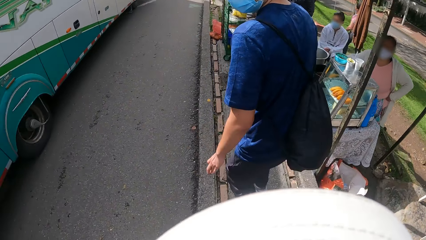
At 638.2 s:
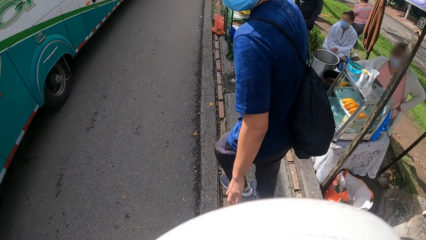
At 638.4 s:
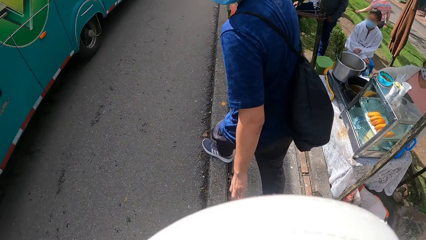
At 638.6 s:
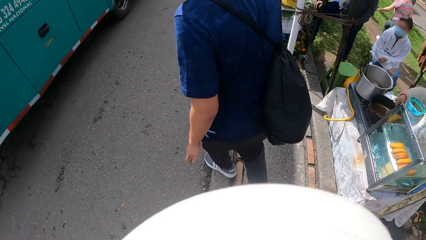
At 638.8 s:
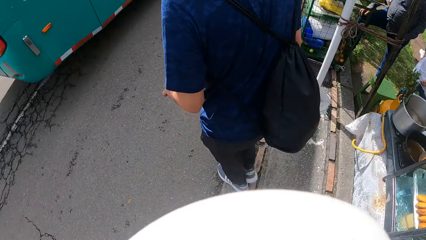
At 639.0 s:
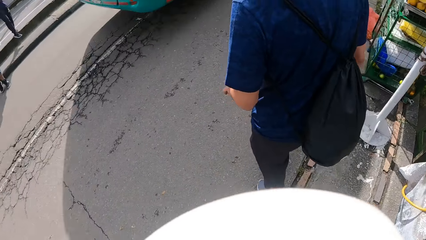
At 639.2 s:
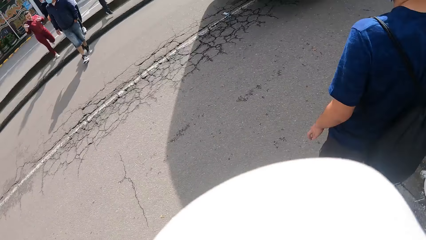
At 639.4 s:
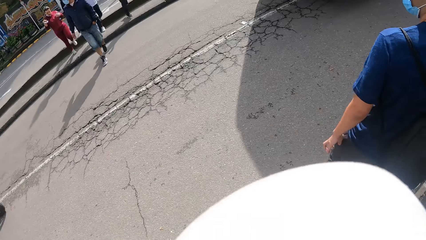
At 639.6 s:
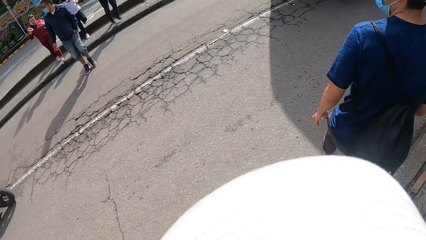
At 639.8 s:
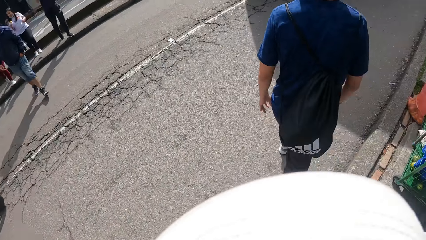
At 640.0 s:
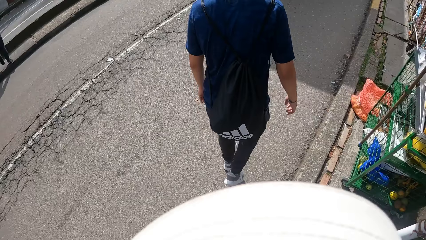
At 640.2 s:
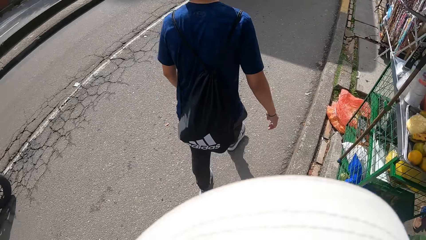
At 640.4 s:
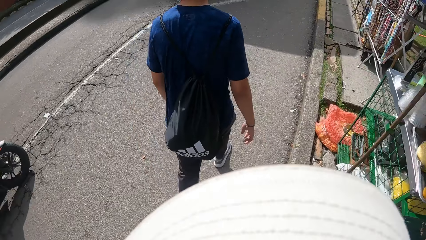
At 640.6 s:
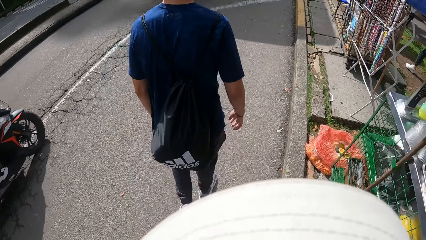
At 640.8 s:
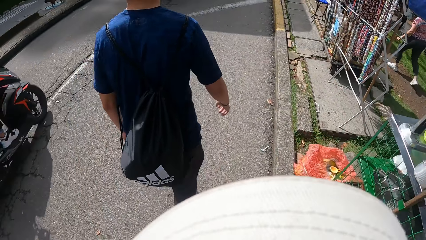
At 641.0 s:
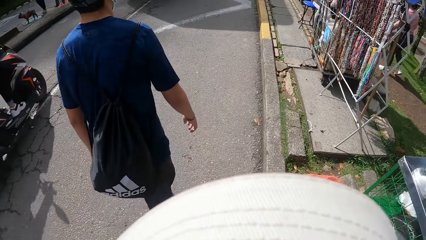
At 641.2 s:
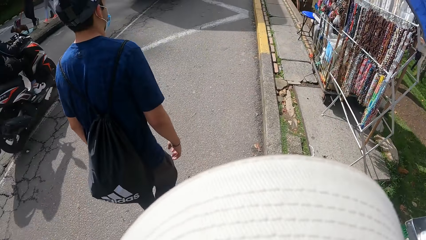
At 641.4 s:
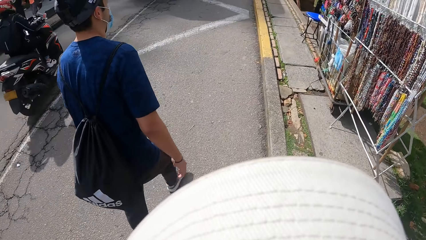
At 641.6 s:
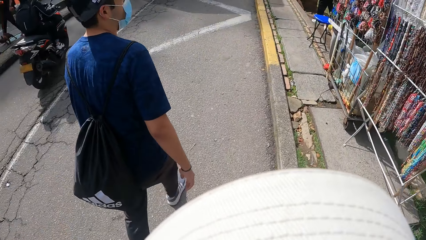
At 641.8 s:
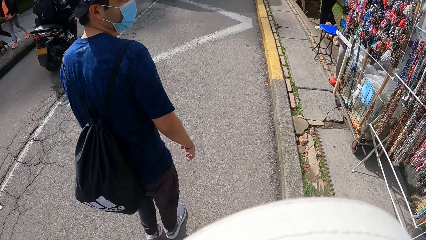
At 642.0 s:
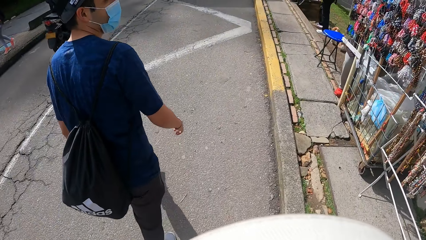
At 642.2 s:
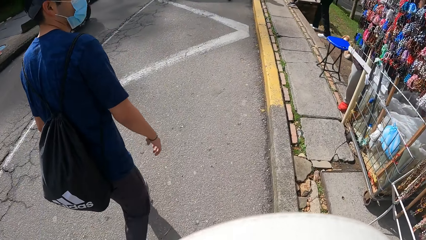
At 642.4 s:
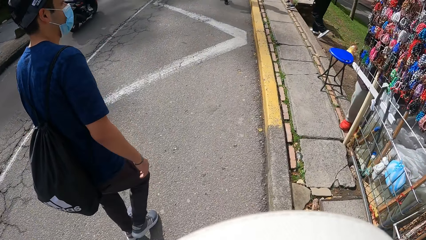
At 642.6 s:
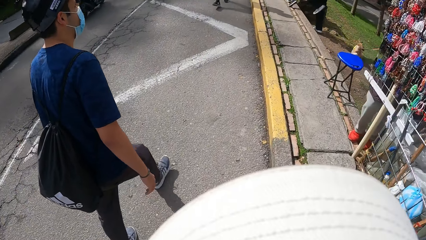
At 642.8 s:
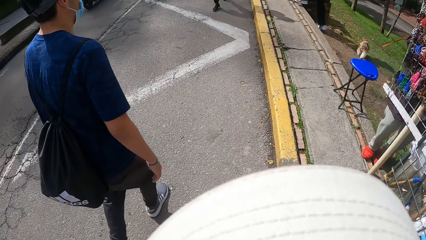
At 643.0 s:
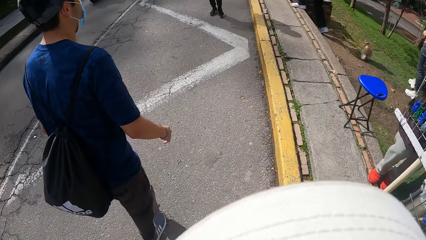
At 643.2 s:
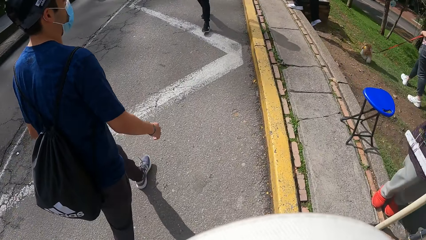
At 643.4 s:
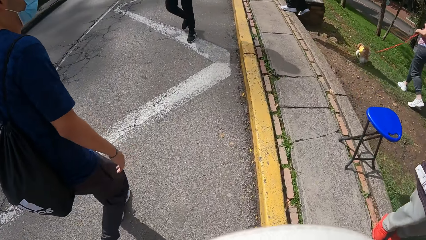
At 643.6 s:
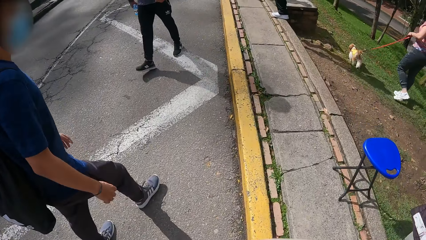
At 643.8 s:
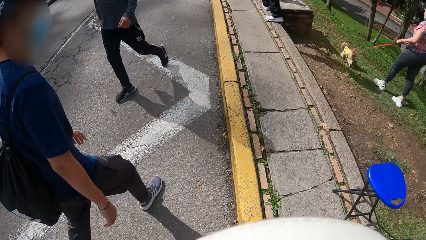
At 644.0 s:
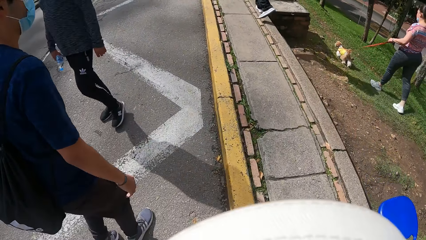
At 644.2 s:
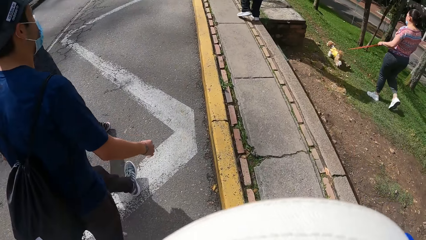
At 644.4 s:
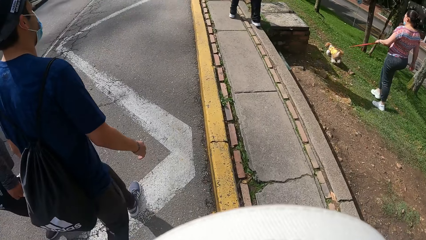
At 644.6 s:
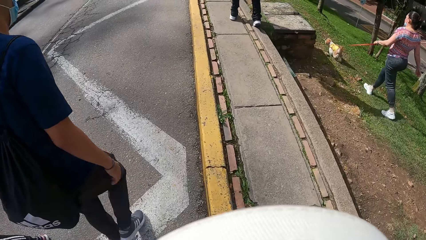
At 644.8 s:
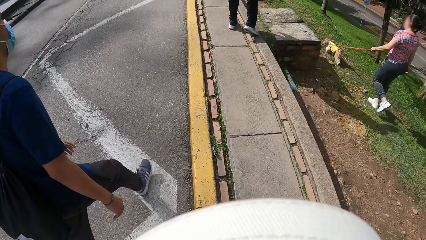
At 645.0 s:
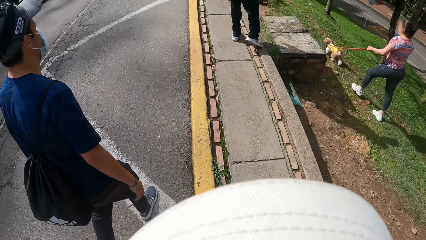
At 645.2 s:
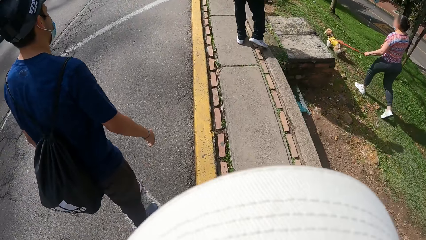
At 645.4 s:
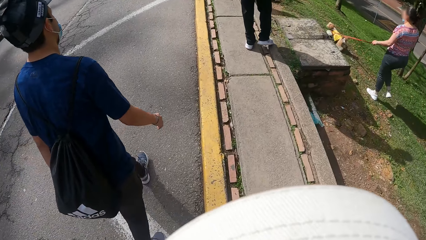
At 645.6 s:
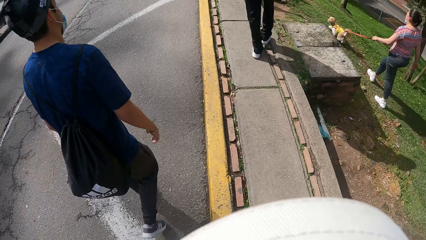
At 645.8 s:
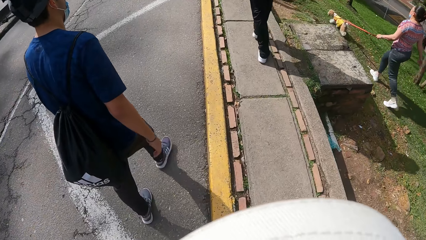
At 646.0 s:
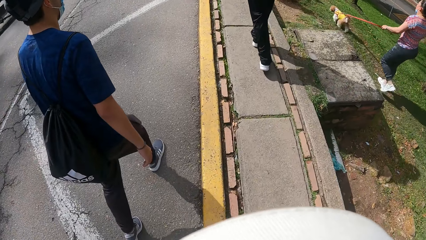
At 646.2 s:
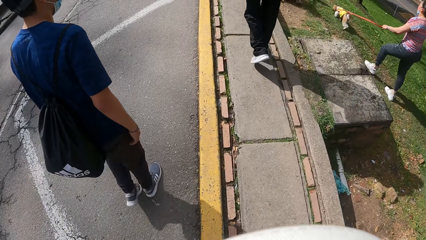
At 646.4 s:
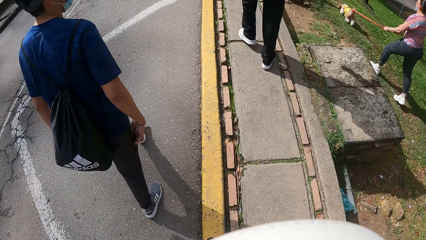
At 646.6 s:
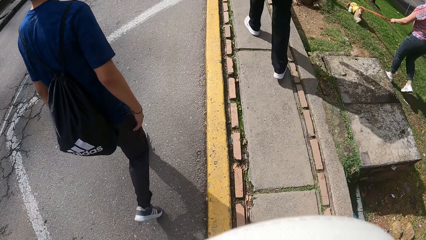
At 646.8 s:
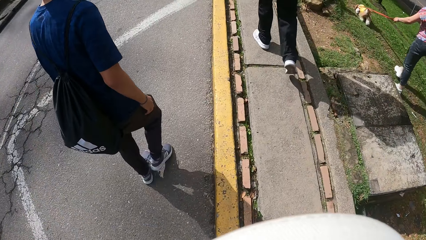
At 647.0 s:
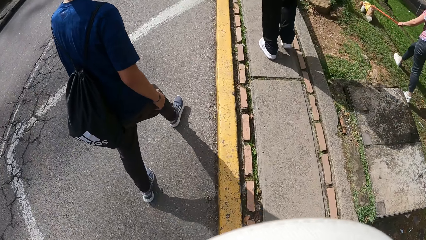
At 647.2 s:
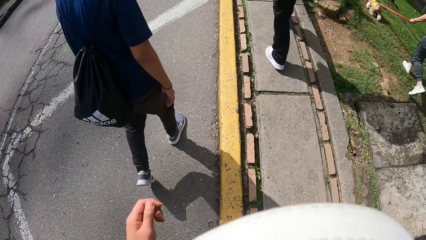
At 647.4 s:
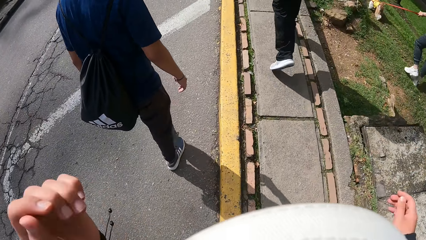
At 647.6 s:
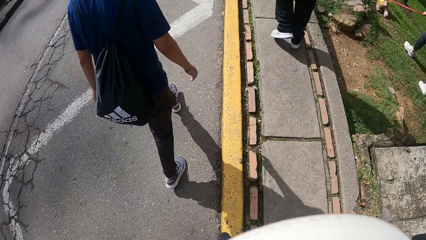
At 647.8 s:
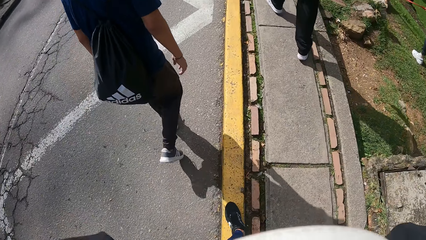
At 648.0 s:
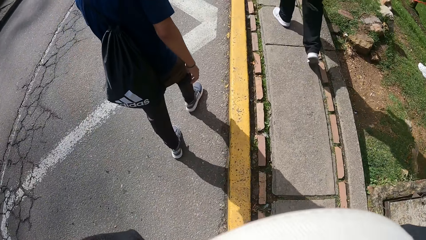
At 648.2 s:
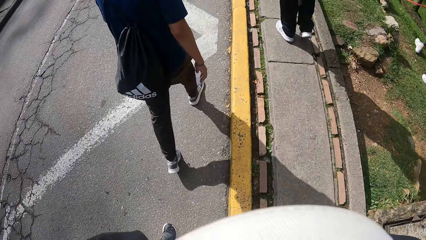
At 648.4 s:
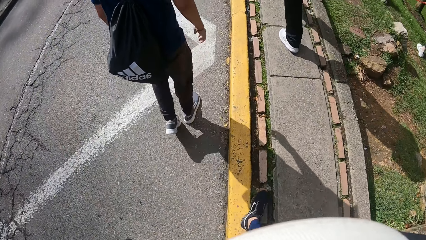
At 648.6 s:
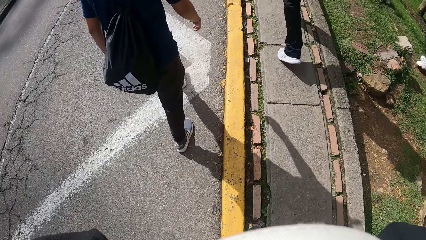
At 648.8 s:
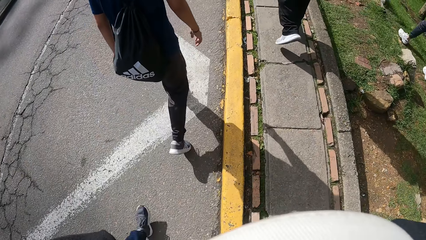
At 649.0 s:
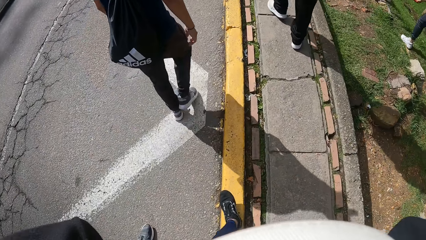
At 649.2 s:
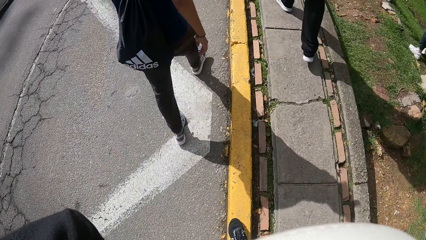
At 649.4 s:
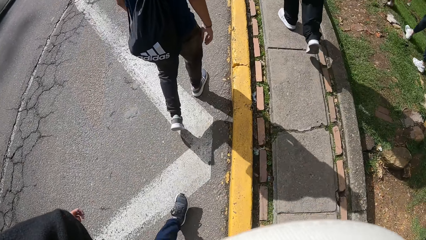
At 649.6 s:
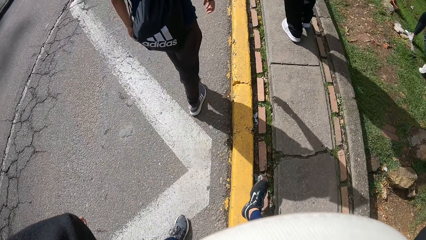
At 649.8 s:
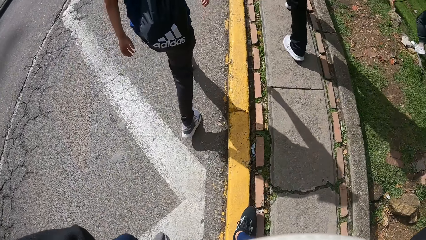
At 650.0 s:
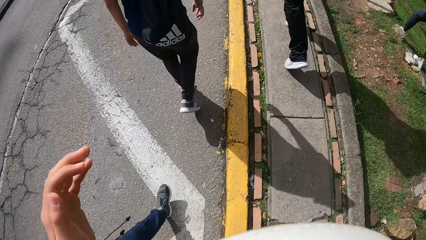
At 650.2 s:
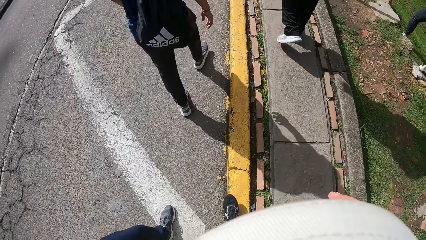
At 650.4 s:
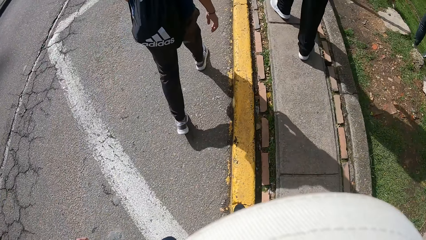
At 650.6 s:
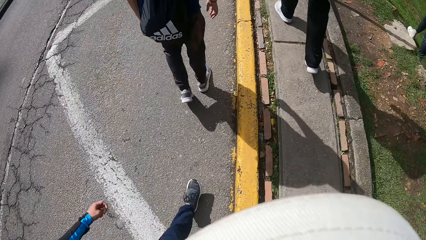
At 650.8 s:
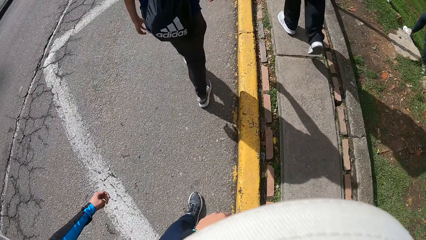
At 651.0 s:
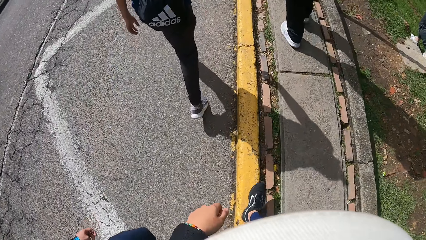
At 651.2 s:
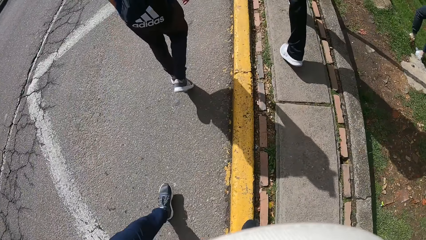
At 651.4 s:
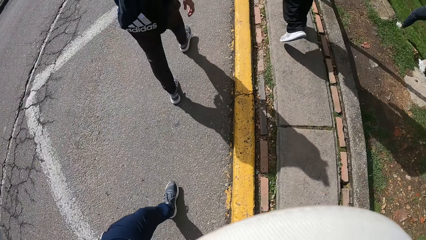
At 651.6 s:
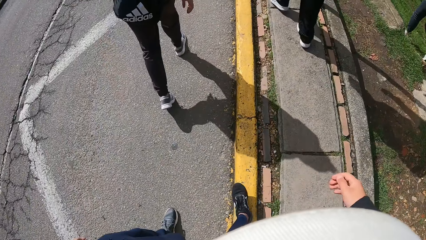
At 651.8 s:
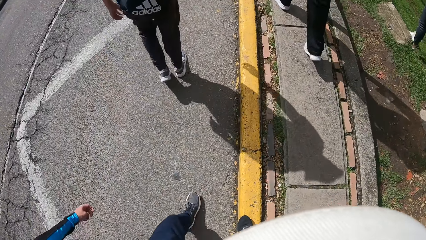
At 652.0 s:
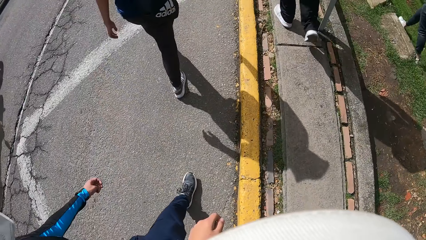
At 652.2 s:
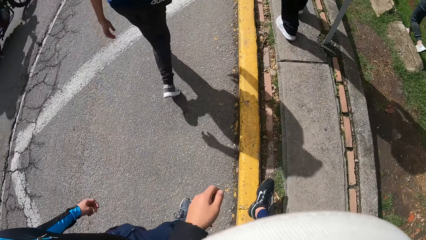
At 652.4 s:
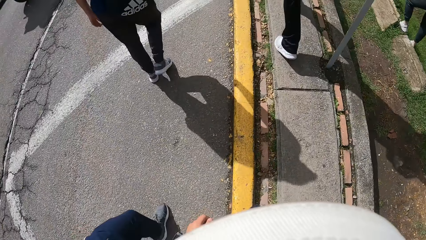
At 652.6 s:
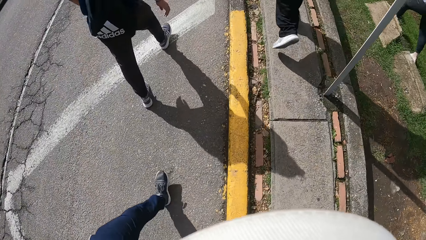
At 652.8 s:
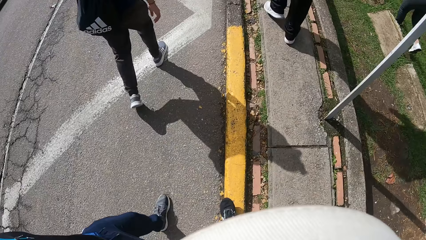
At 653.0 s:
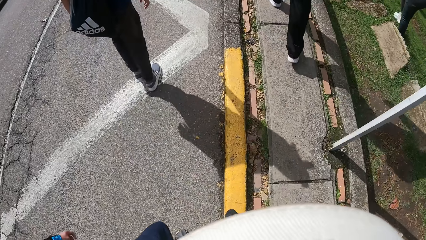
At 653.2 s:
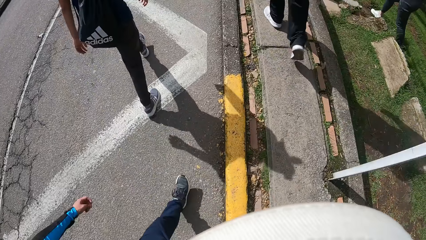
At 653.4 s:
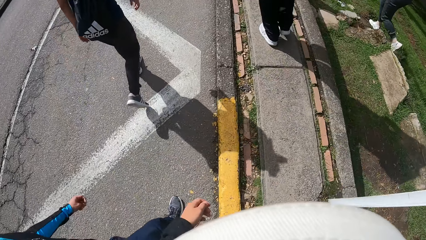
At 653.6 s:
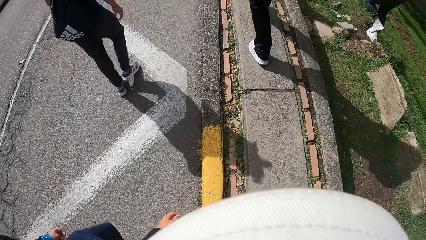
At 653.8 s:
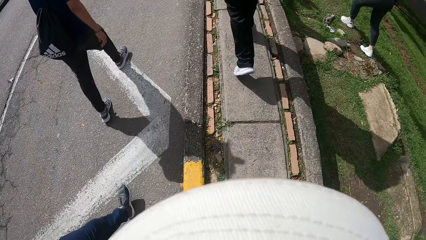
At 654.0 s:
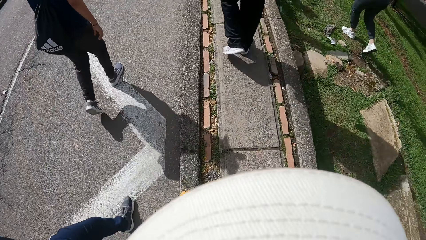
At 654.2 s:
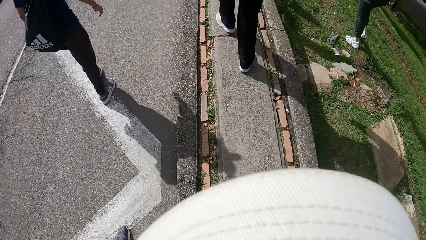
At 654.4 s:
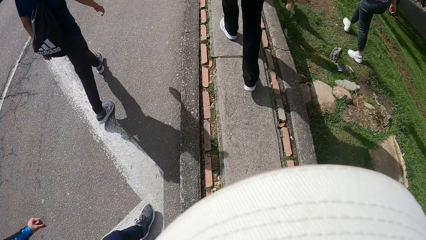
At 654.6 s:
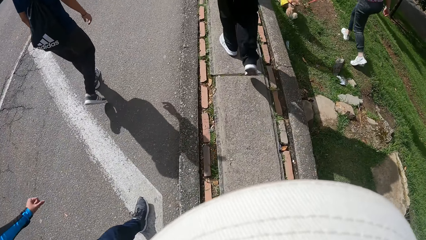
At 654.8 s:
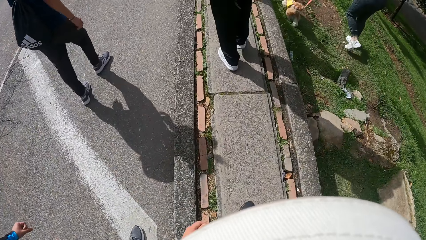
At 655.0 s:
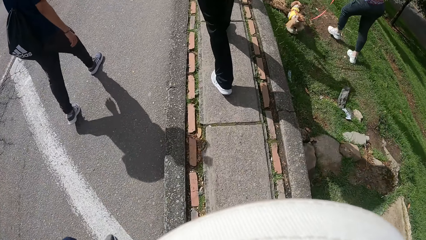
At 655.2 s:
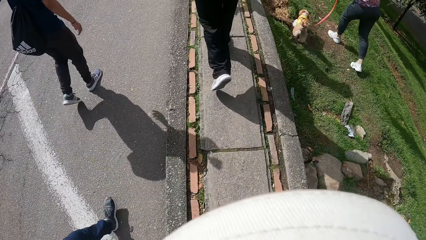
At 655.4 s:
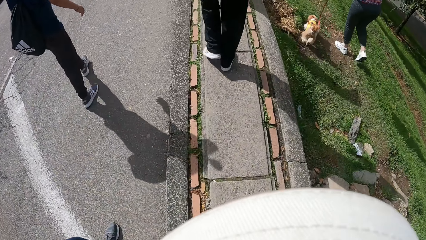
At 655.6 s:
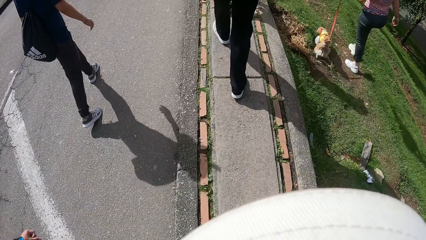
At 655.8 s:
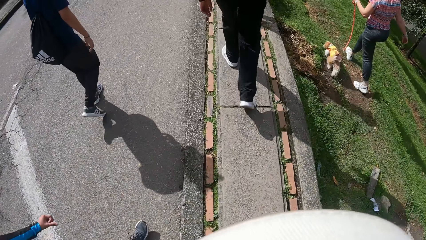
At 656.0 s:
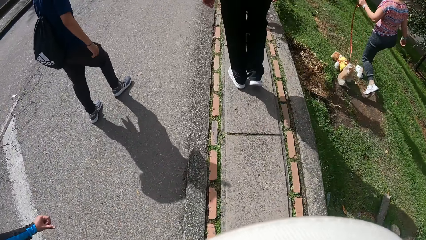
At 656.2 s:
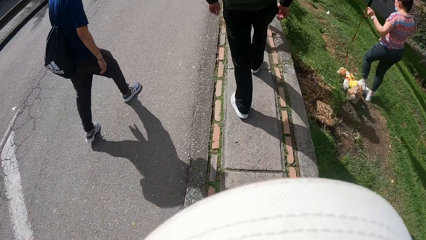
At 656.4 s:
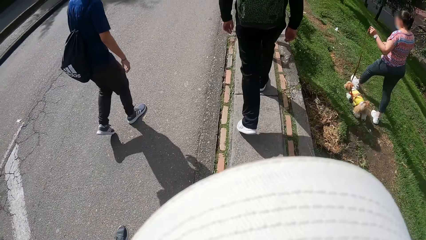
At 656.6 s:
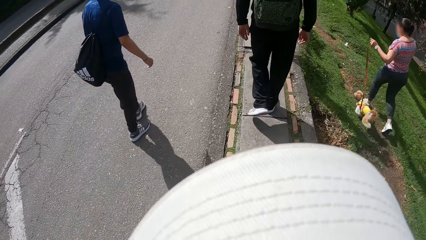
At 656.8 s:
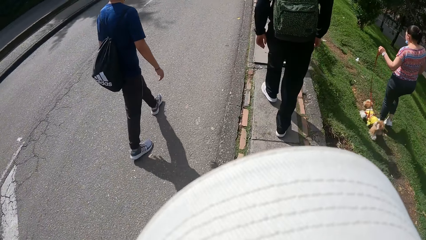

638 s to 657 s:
The man walks on the road. The camera wearer raises both hands. They walk in the street.
